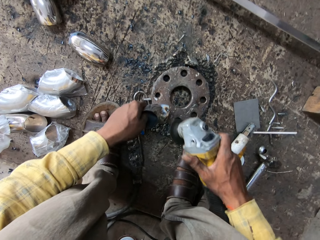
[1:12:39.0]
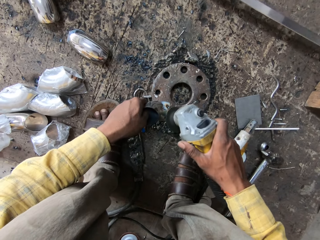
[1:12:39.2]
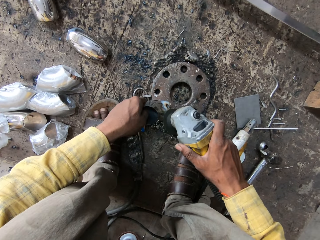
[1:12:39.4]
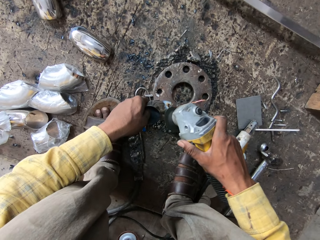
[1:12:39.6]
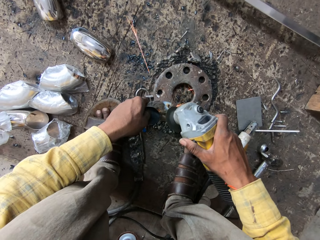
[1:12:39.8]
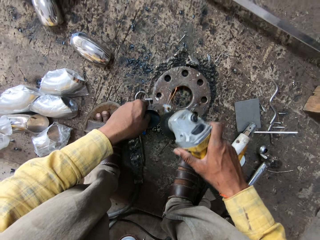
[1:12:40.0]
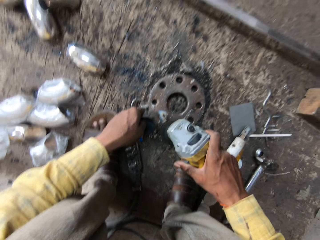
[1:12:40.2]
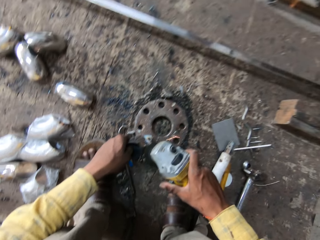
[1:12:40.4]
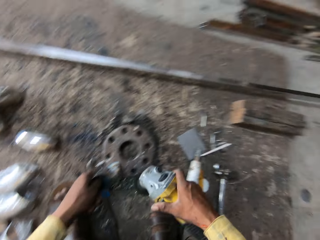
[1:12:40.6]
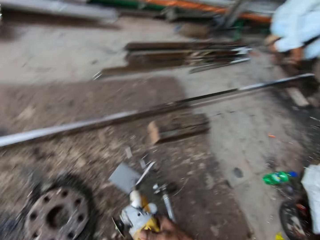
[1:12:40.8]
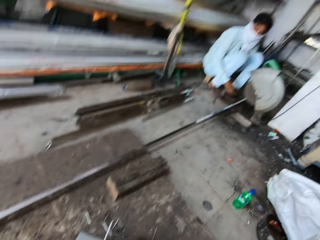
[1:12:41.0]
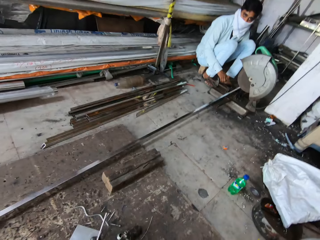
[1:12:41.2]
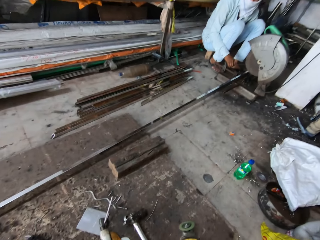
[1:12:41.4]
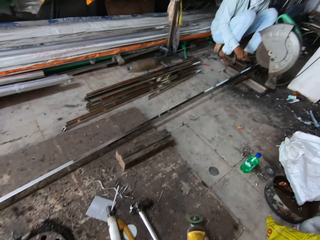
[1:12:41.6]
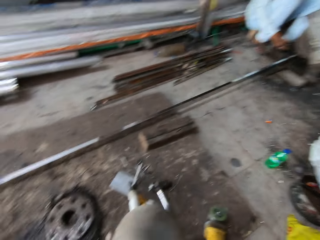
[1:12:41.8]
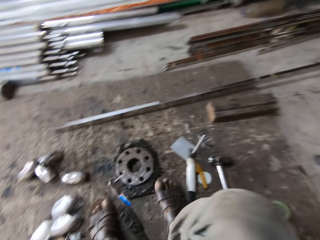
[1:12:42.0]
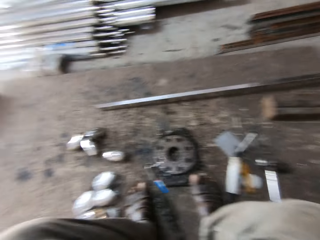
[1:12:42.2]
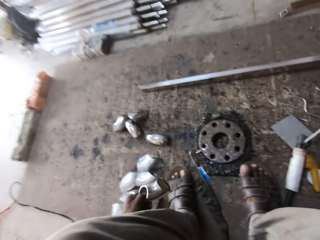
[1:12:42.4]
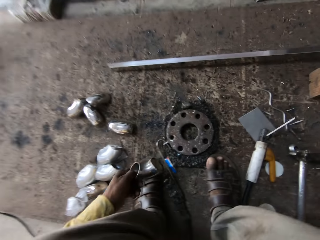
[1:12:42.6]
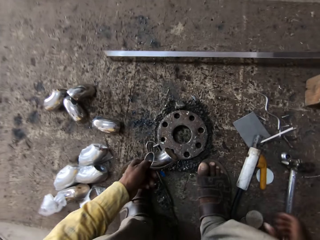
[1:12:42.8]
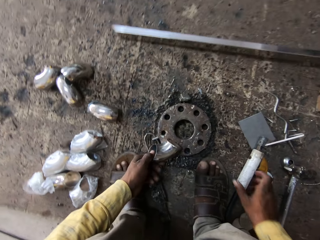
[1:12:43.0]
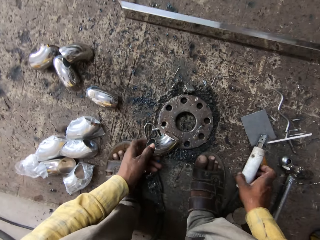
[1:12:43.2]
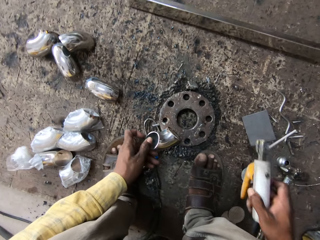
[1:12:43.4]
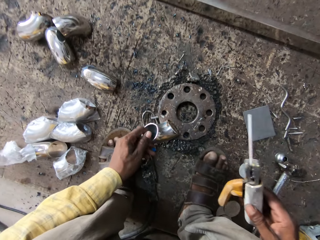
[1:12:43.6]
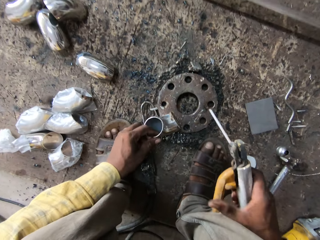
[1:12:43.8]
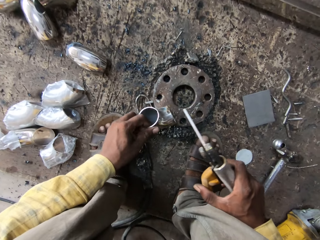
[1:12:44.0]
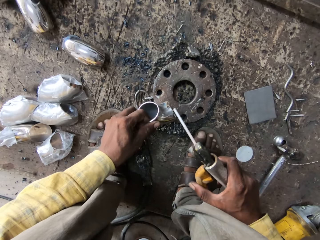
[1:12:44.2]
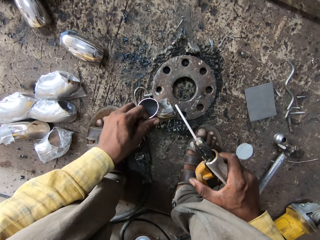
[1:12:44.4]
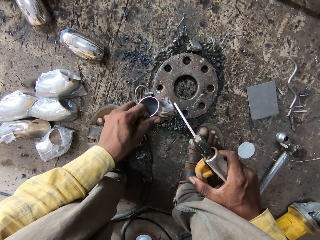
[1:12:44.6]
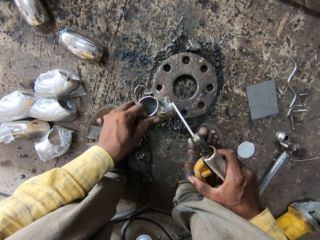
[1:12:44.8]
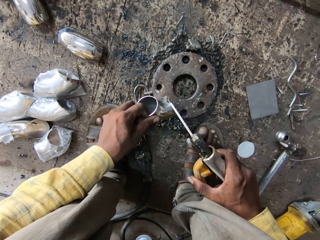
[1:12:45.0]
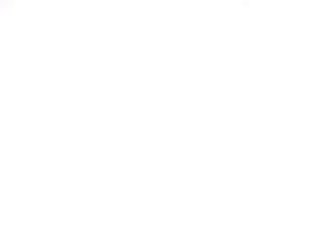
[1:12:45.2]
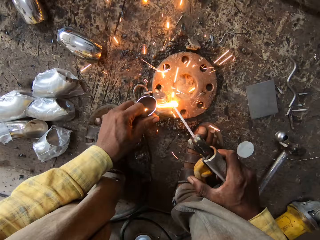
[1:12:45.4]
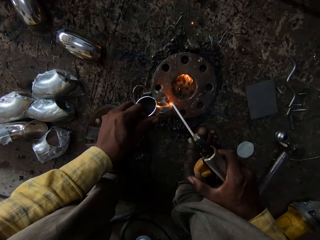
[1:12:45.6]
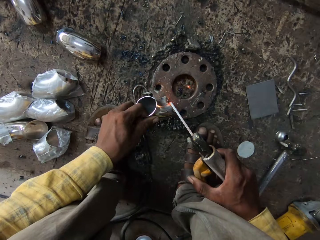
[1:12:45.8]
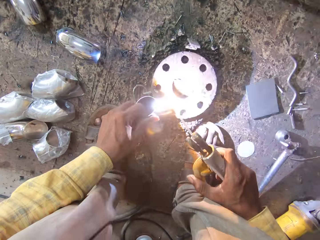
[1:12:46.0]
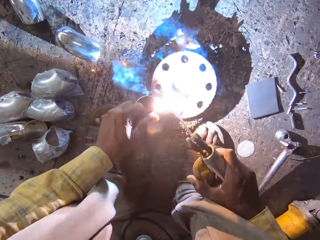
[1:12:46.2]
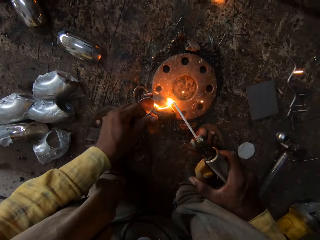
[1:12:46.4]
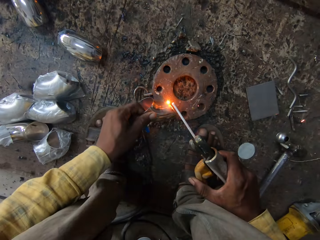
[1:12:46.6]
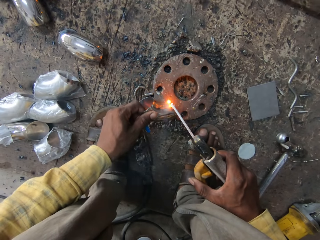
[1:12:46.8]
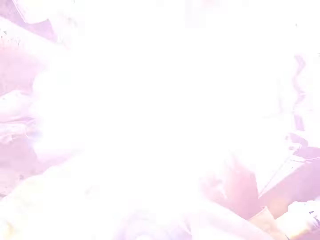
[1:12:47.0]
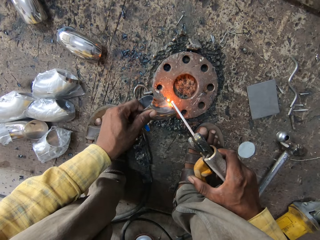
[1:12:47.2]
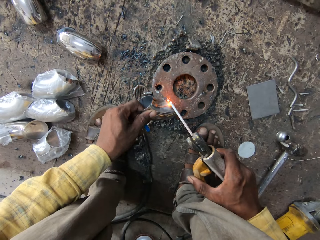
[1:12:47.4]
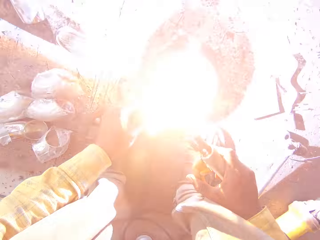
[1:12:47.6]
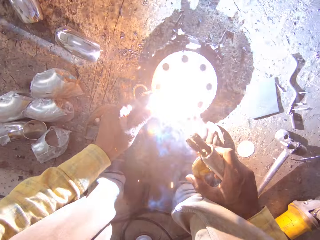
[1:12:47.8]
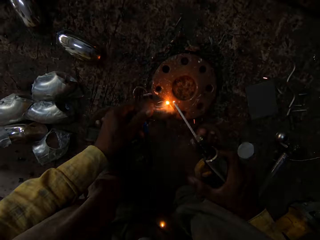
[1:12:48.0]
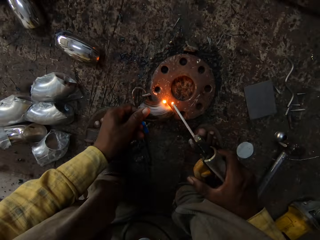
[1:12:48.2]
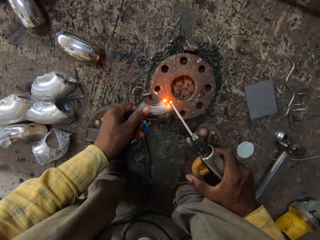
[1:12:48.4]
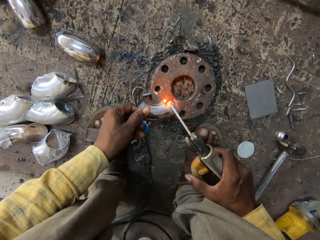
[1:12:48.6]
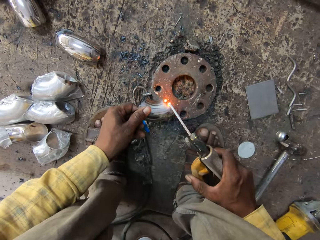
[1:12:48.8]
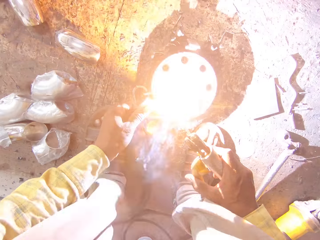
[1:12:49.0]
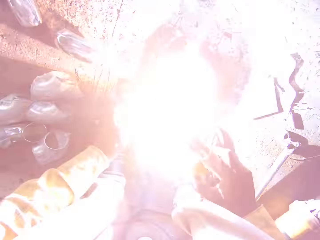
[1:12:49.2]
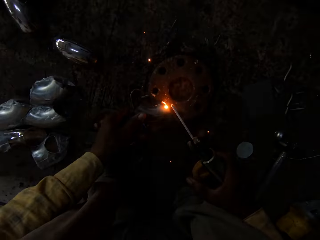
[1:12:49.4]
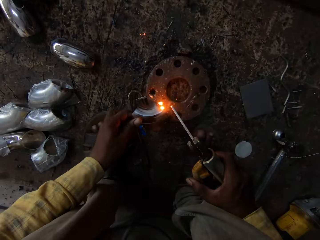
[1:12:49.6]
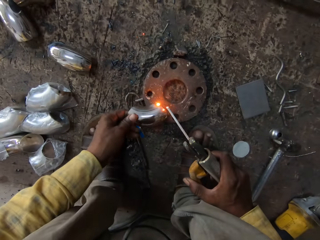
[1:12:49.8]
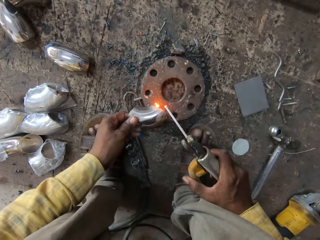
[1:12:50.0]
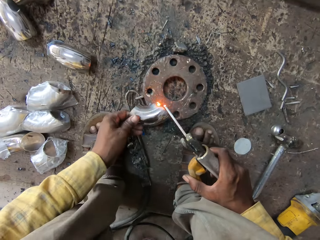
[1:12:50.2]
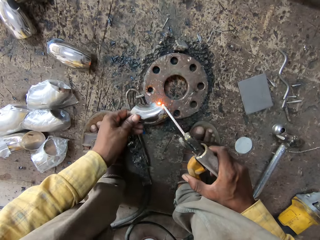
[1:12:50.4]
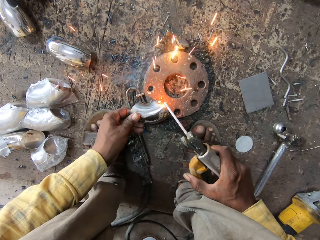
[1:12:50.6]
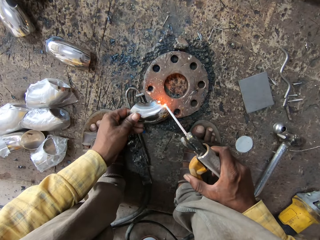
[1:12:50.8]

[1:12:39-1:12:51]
The camera wearer looks around. They look at a man. They place the grinder on the ground. They pick up the electrode handle from the ground. They weld a metal with the electrode handle.

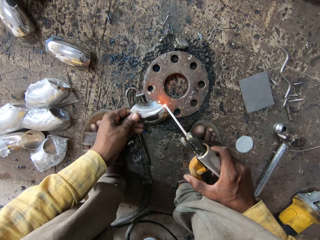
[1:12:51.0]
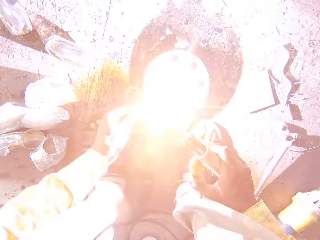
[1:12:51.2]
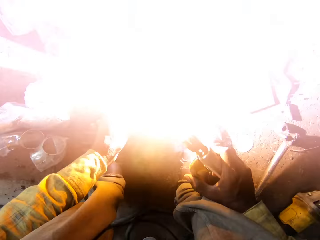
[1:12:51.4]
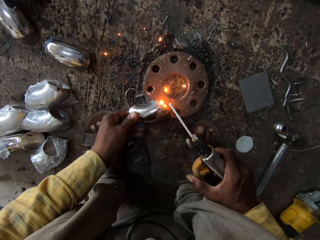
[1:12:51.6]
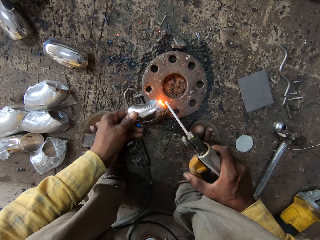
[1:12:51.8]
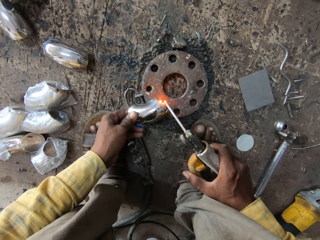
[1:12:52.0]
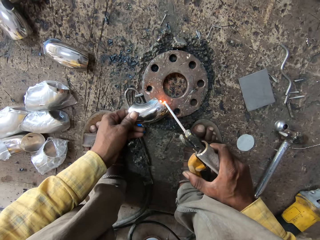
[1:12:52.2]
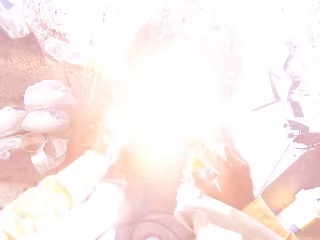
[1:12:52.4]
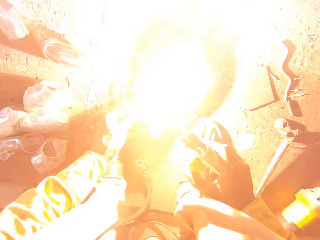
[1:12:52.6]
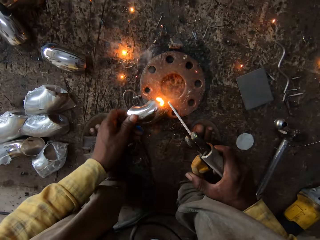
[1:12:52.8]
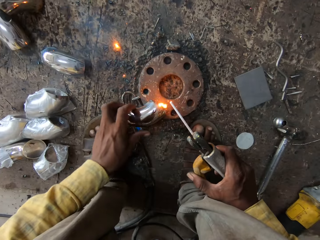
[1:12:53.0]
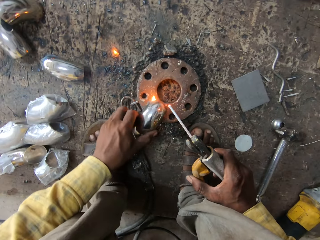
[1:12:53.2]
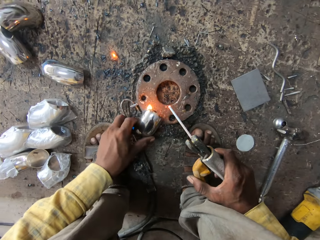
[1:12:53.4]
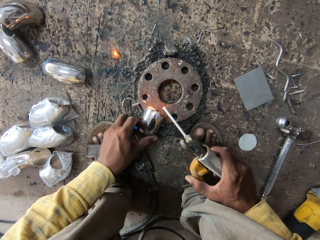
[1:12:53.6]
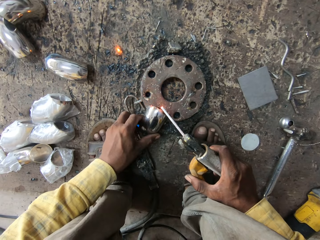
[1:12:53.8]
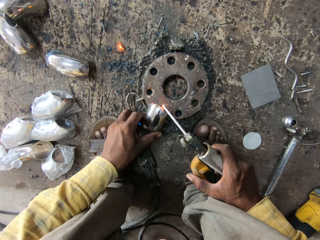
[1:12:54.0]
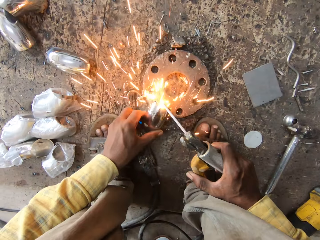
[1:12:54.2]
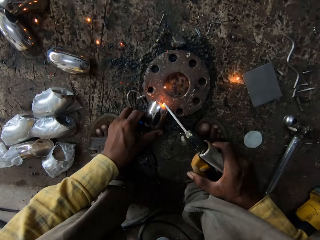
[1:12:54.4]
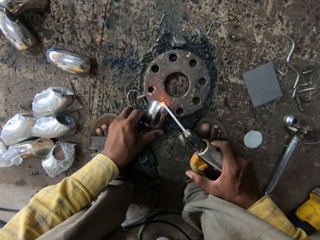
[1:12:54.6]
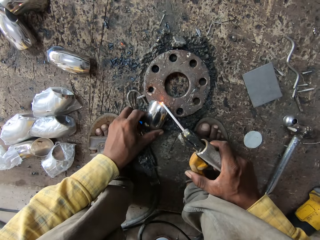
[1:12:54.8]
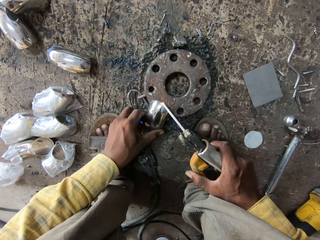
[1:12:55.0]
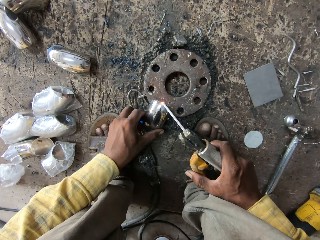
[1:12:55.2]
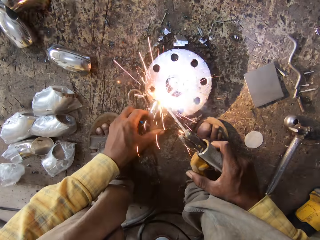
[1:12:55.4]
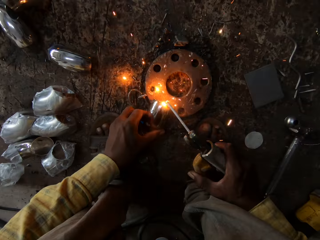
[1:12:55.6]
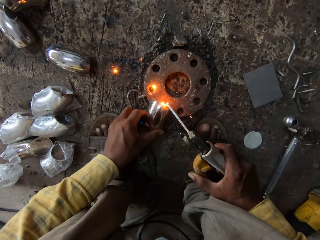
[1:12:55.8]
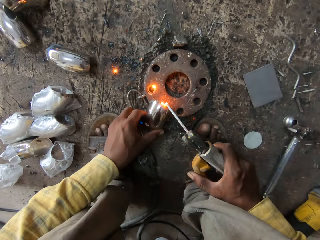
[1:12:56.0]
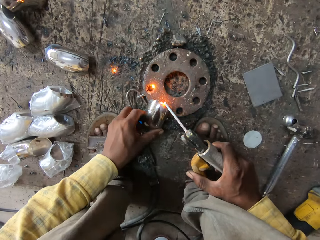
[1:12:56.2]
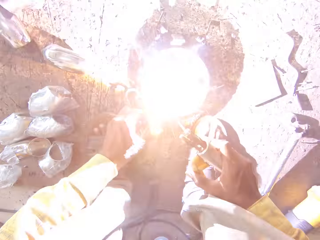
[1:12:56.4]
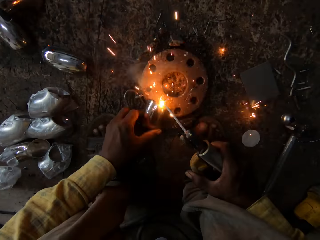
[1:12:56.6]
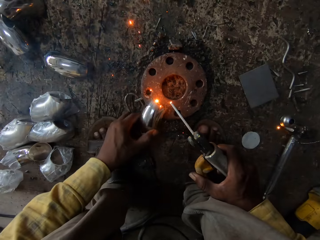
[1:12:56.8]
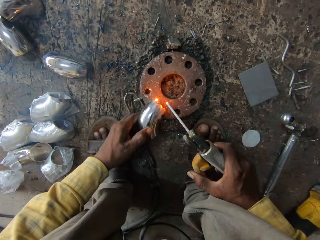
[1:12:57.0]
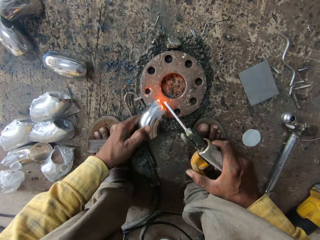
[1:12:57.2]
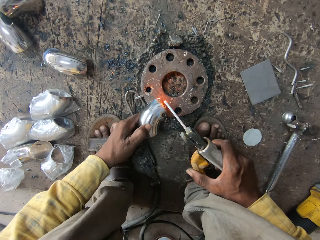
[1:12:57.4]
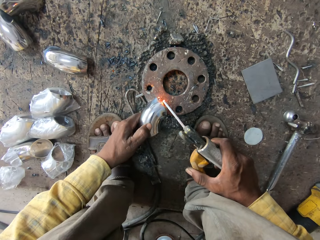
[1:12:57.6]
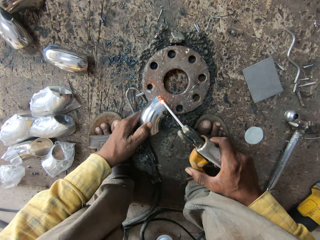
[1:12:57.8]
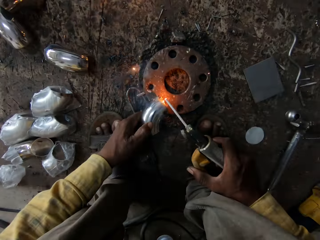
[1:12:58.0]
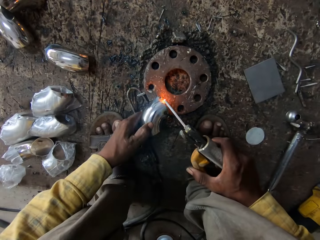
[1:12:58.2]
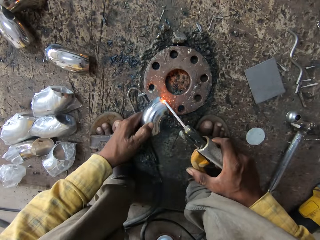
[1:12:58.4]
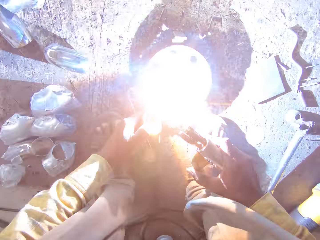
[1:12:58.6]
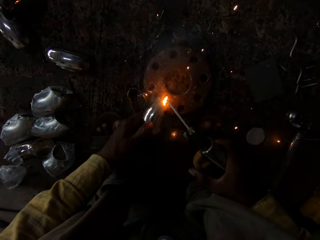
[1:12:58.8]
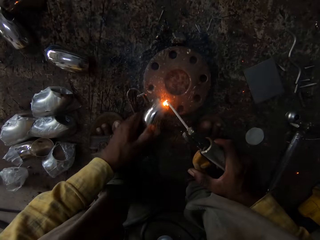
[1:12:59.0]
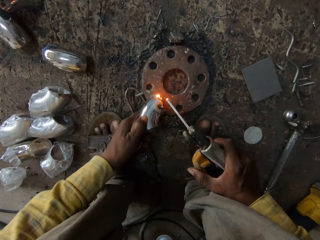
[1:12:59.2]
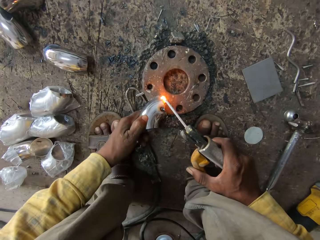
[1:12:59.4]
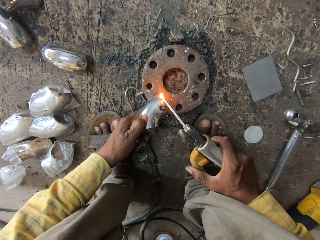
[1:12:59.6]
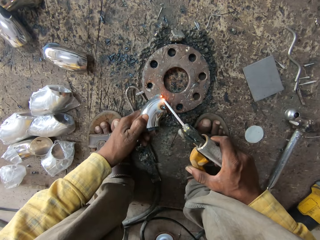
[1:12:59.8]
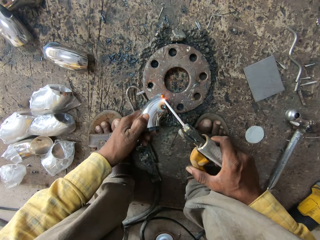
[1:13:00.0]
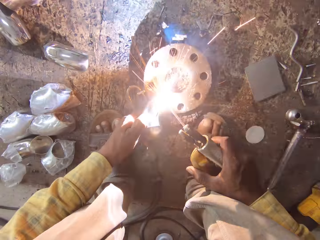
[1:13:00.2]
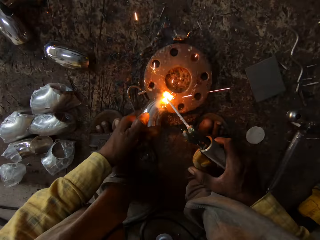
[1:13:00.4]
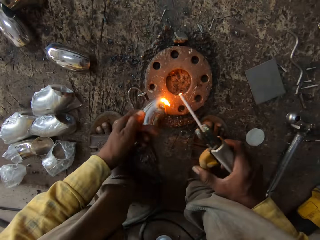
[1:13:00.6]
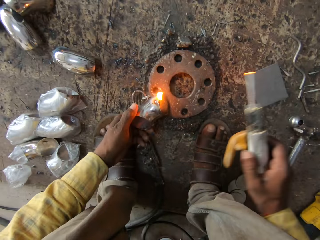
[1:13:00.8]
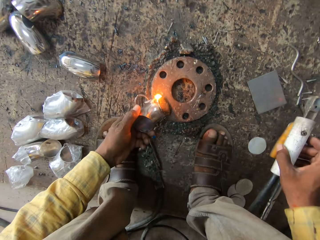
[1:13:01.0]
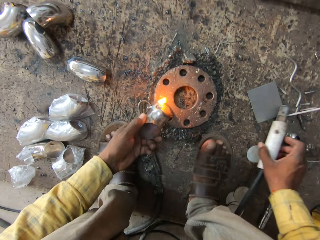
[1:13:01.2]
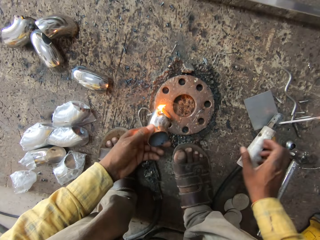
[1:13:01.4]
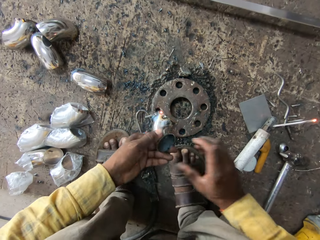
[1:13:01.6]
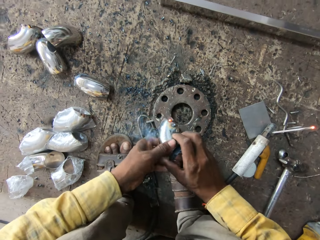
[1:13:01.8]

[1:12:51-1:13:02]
The camera wearer places the electrode handle on the ground.
